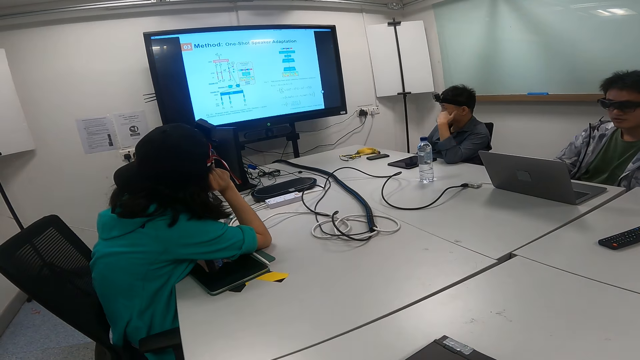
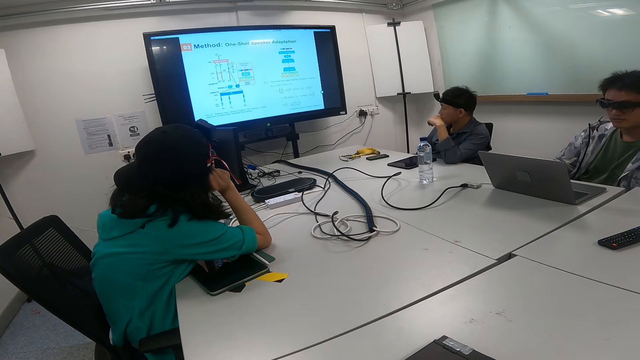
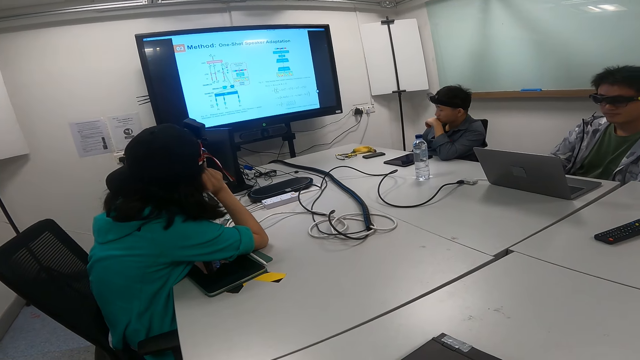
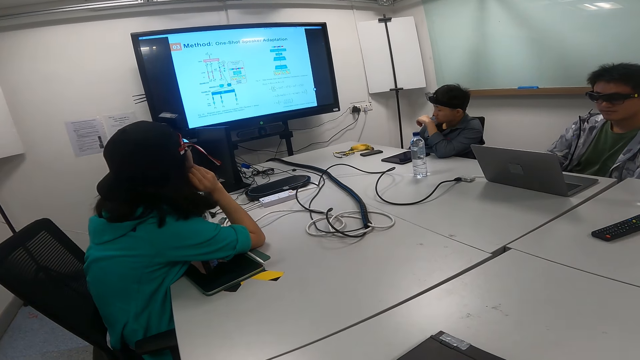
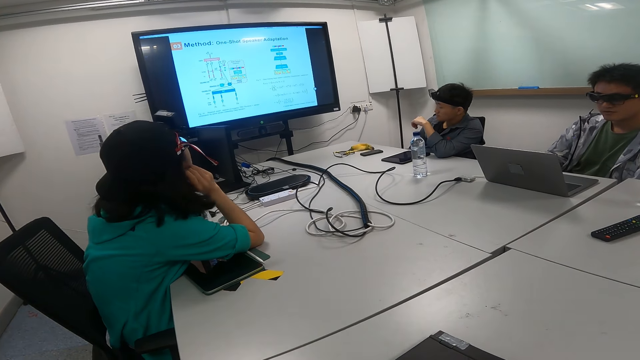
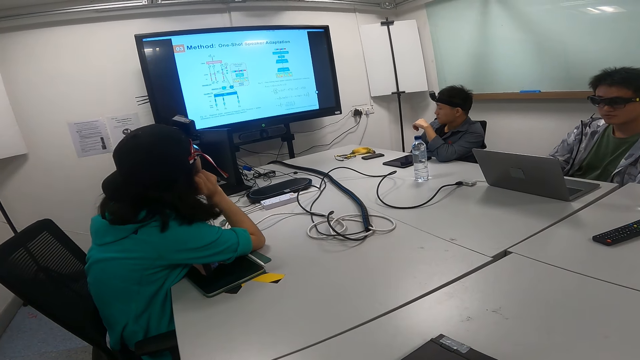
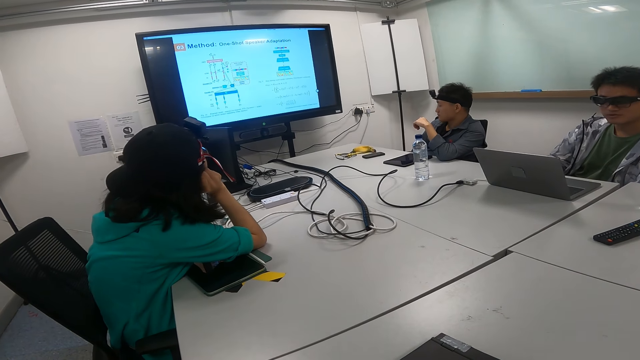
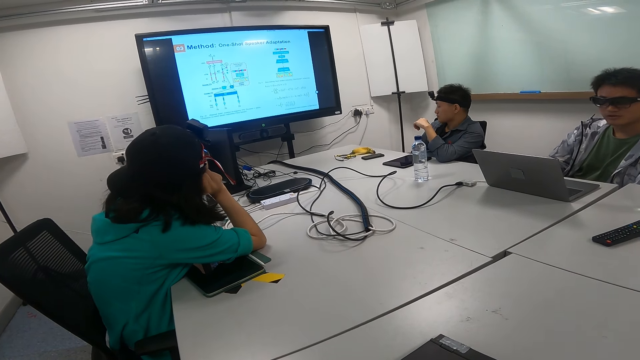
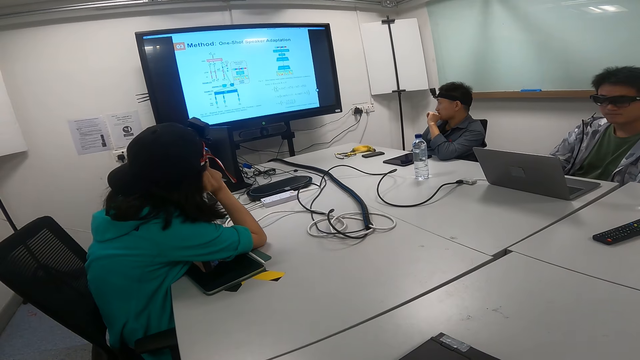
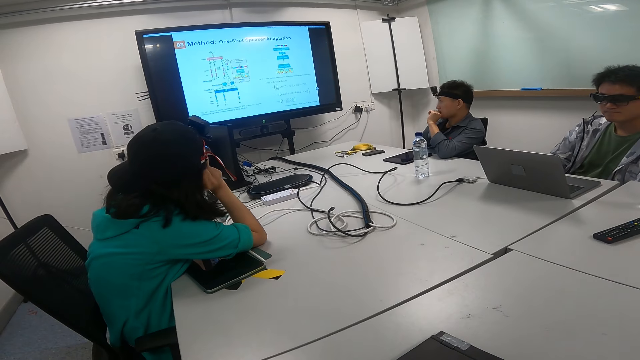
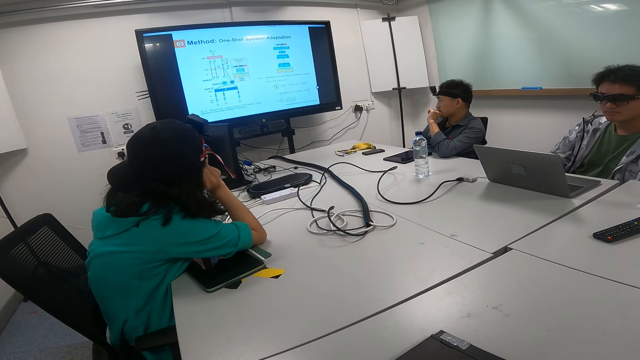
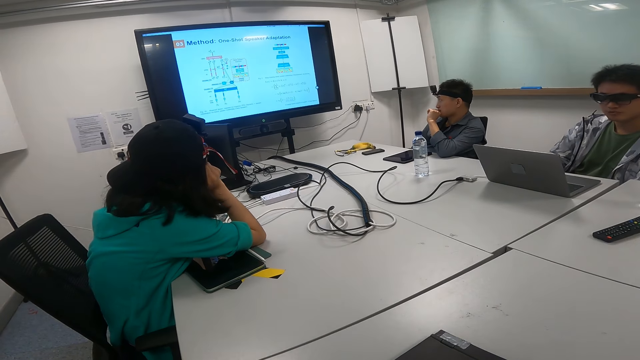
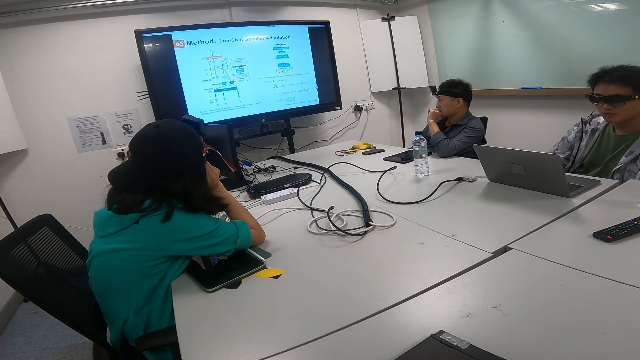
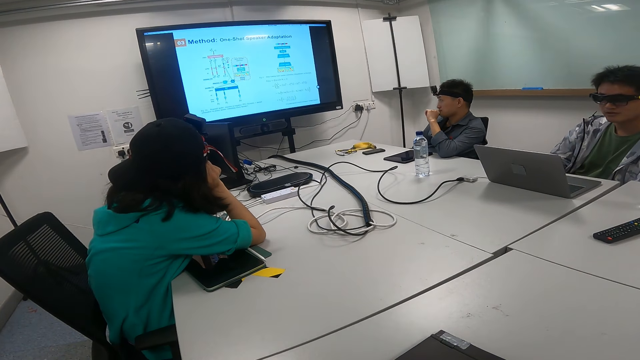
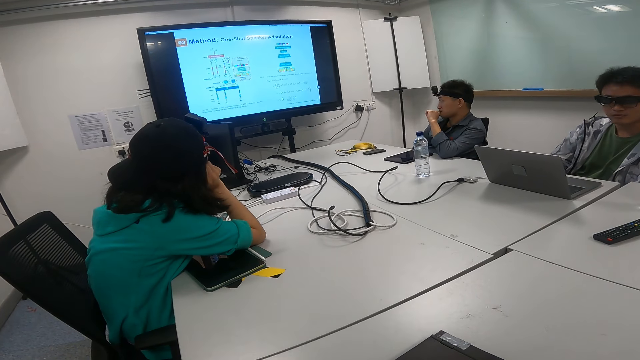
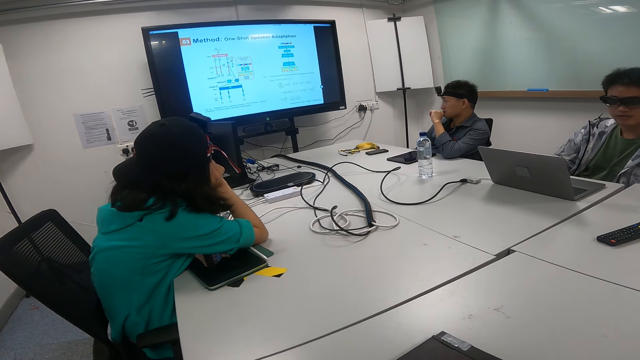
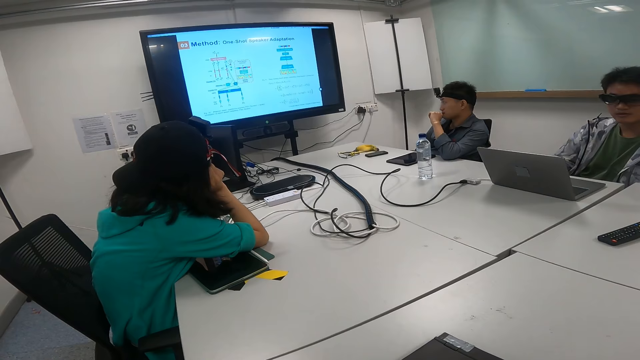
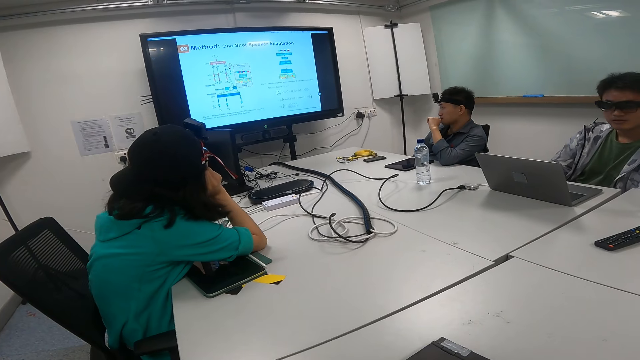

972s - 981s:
A person looks at the hand. The person moves the hand to the mouth.

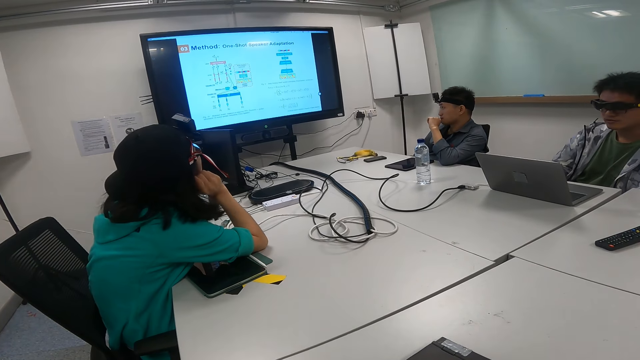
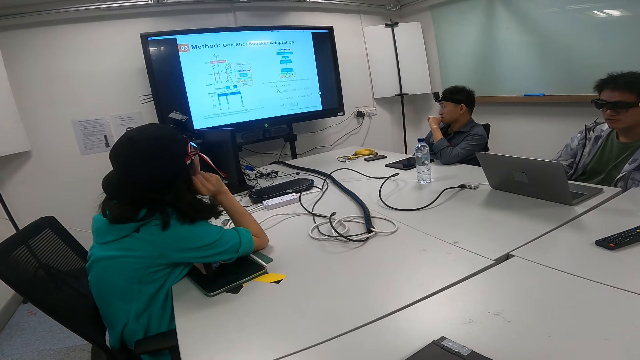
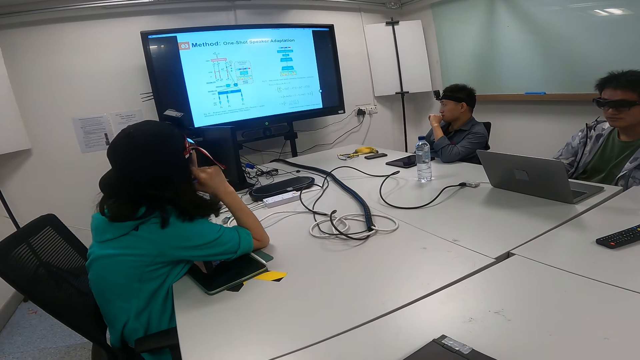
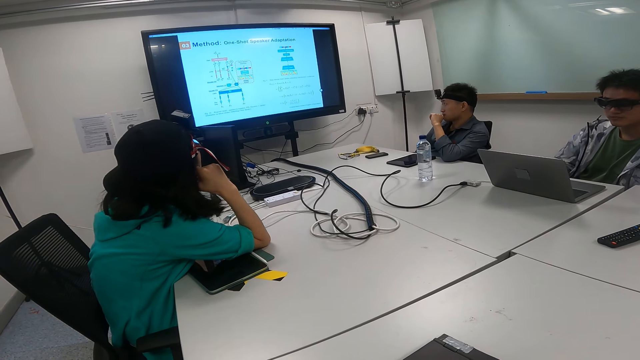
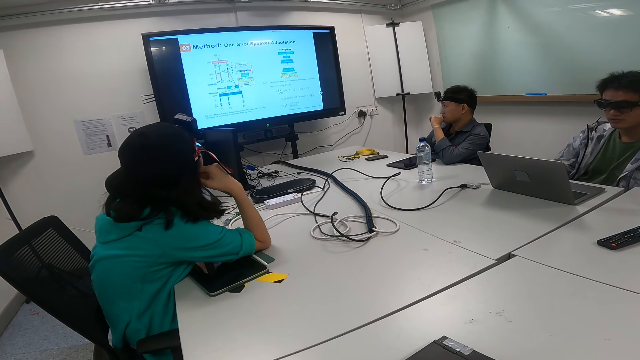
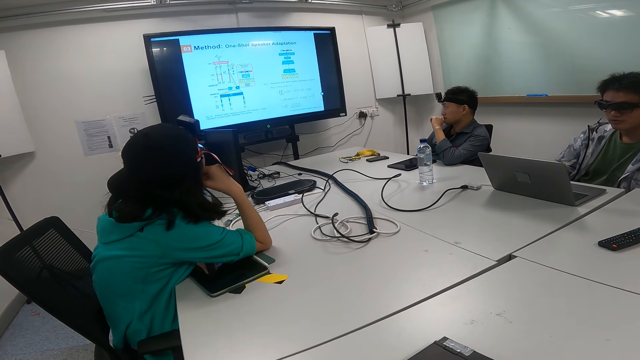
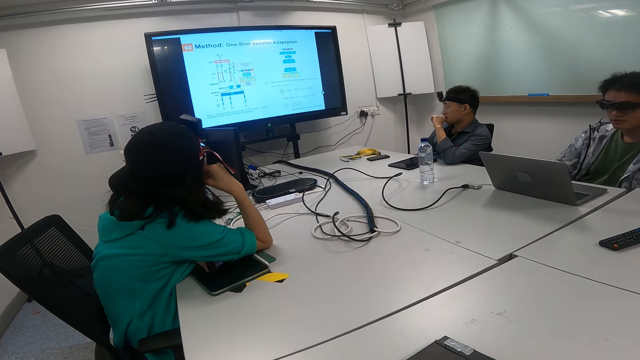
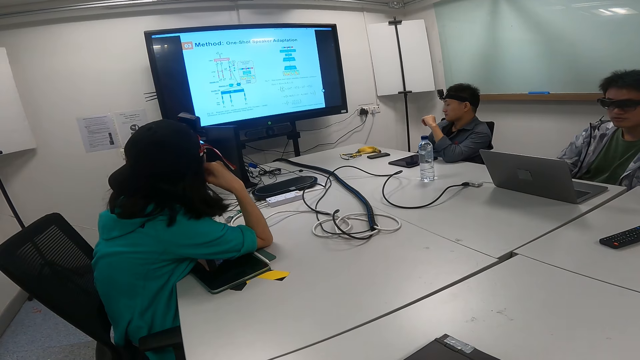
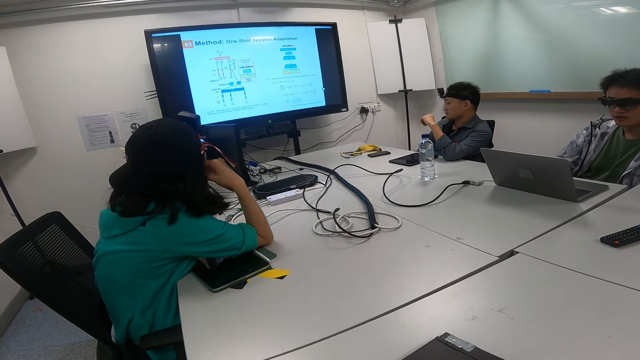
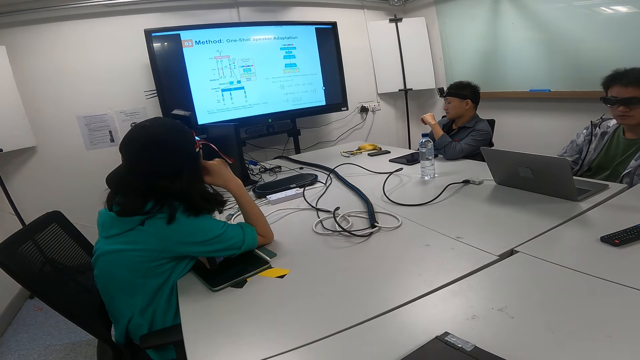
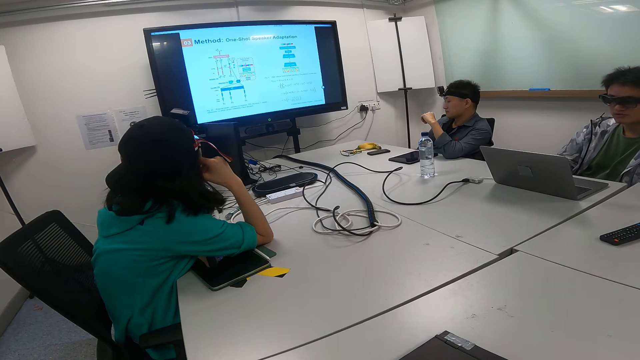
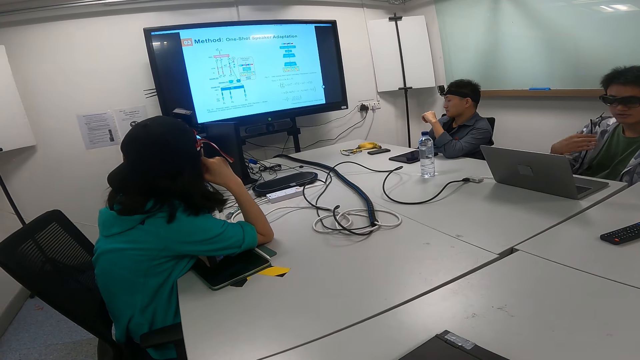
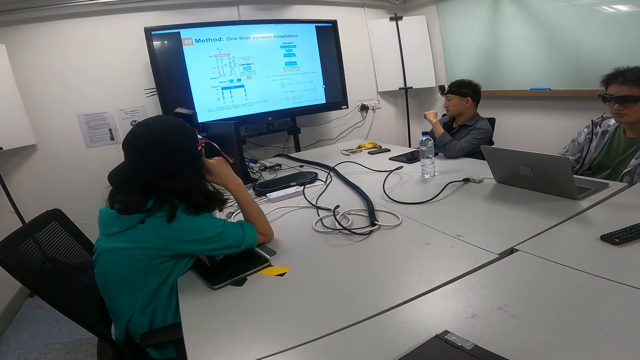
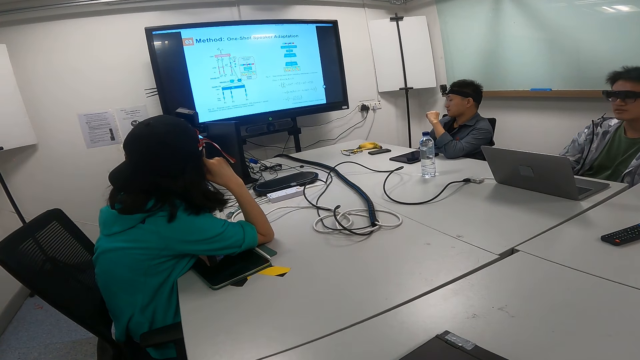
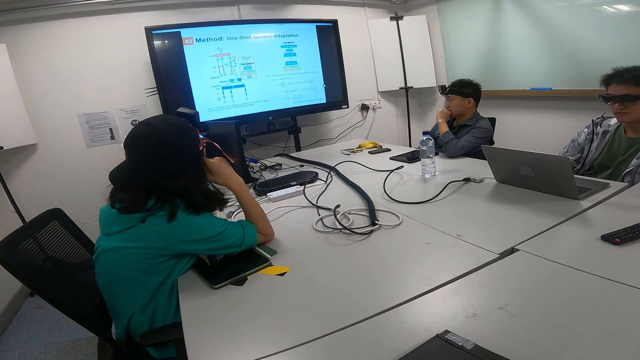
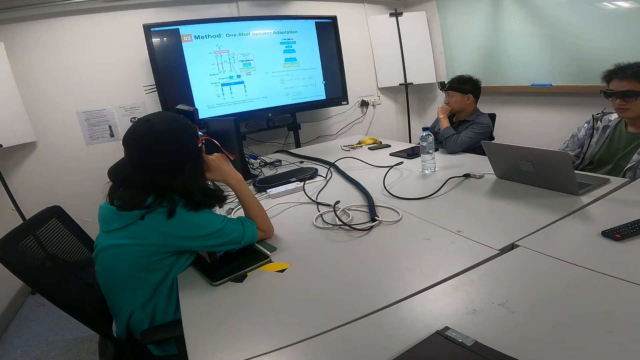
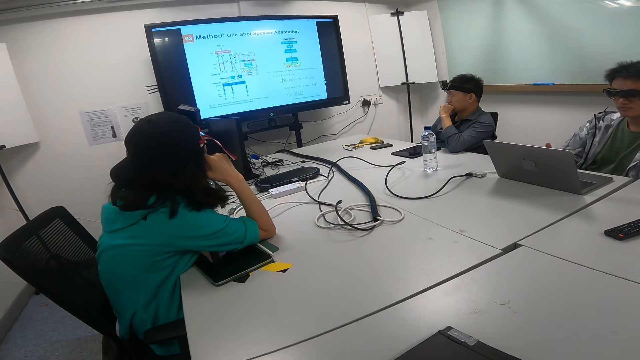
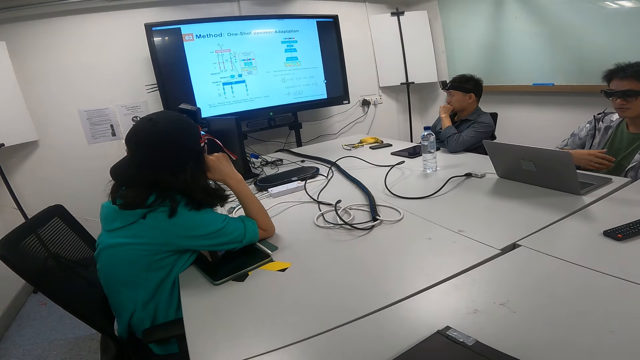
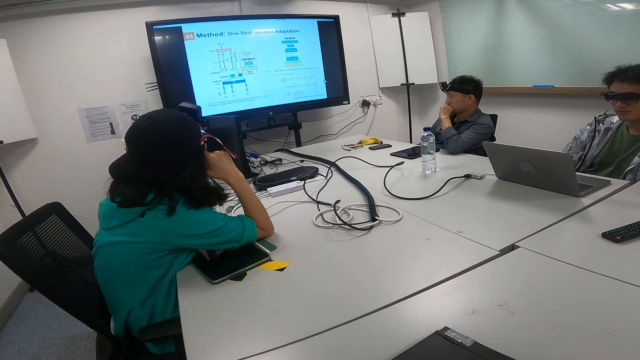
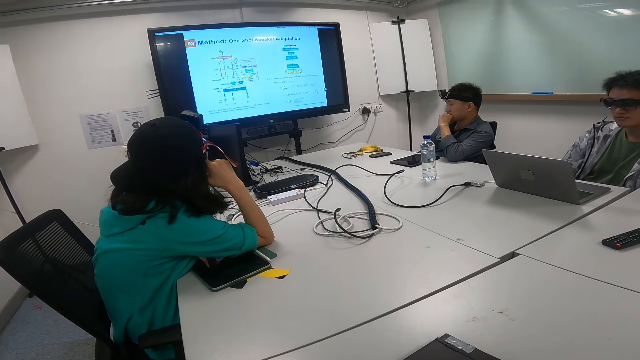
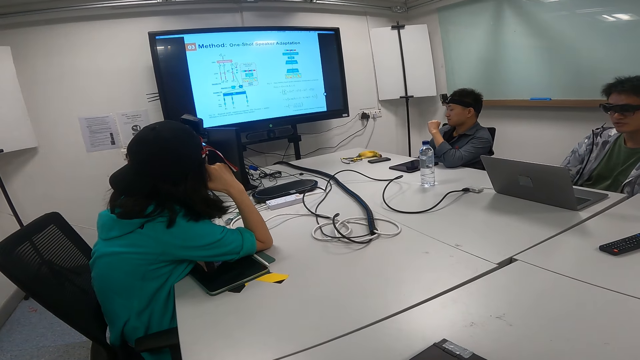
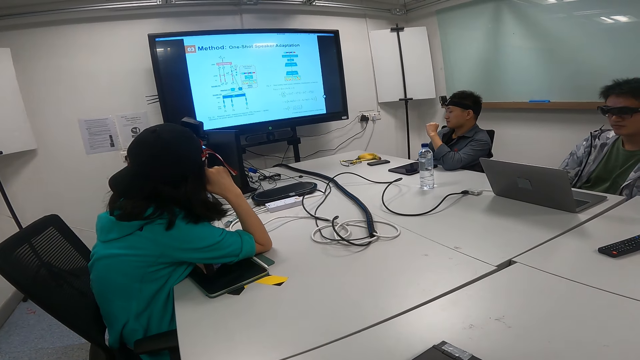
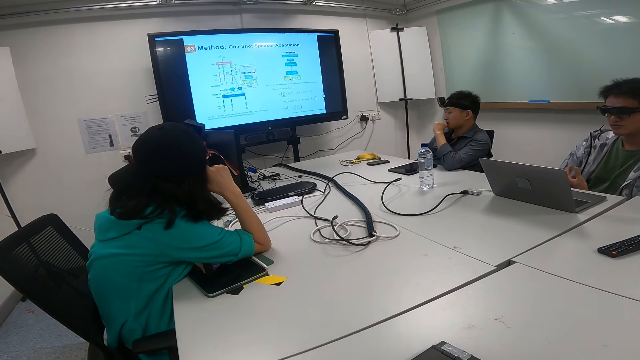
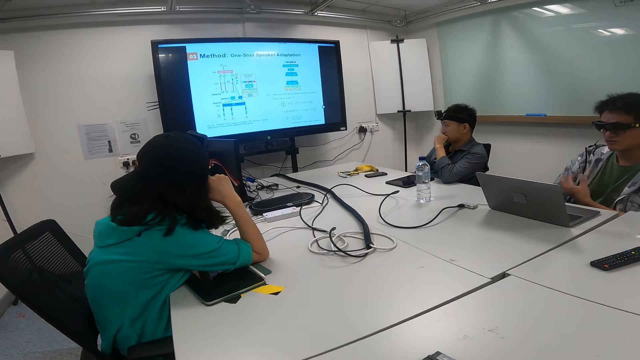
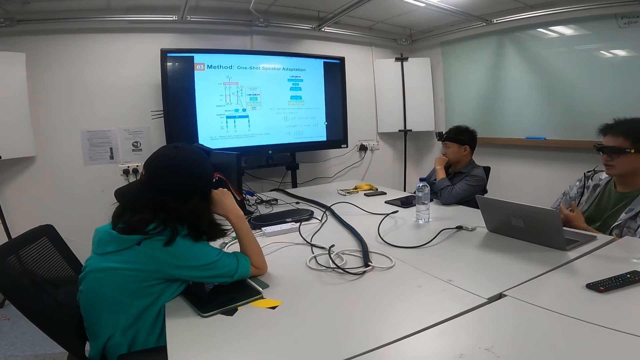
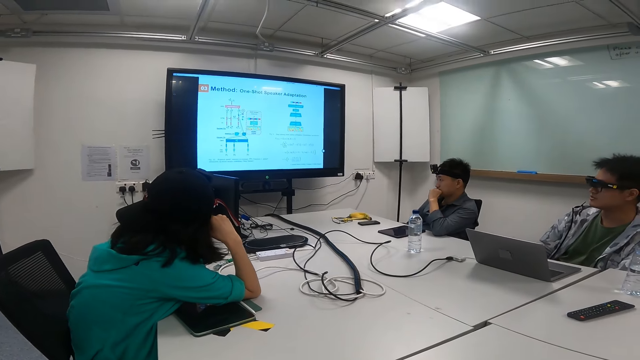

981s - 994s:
A person touches the cheek. Another person moves the hand to the mouth. The camera wearer moves the hand while talking.
